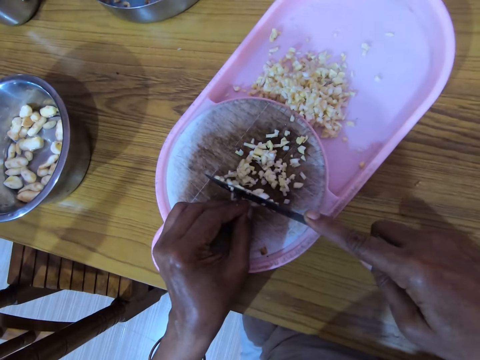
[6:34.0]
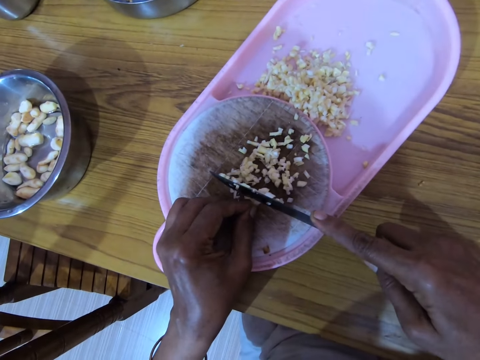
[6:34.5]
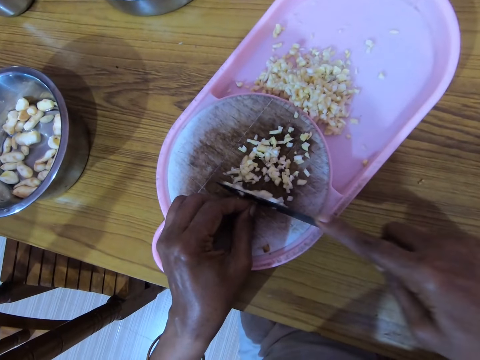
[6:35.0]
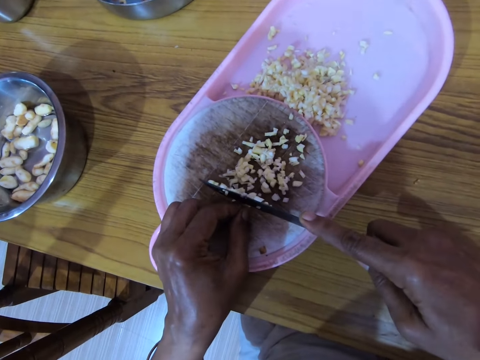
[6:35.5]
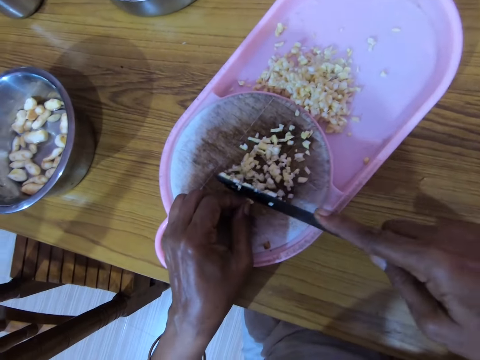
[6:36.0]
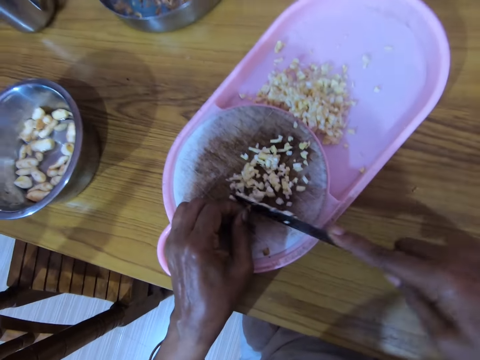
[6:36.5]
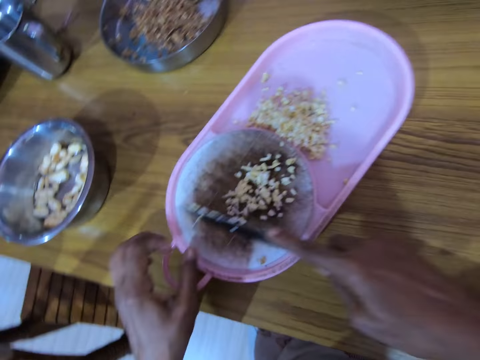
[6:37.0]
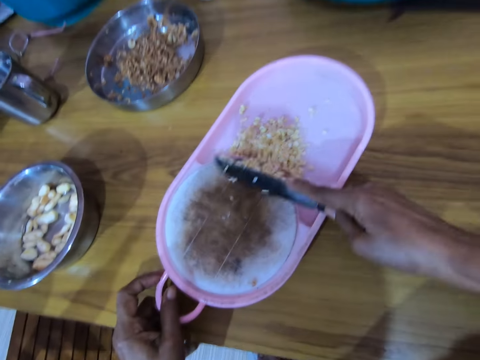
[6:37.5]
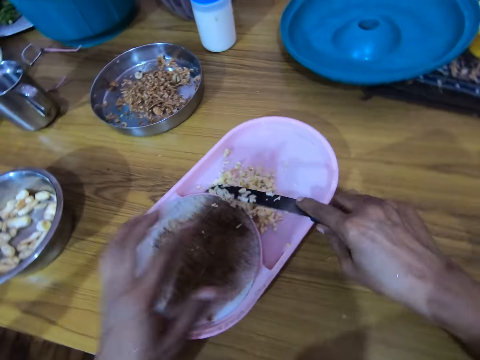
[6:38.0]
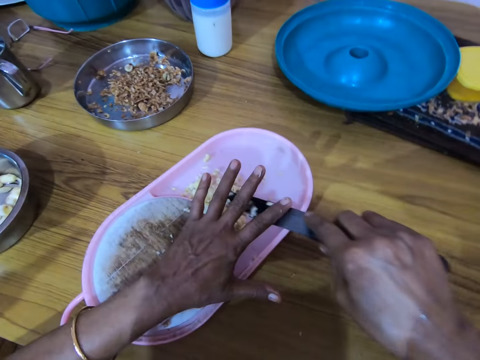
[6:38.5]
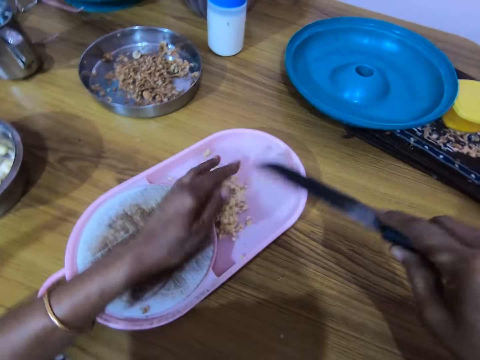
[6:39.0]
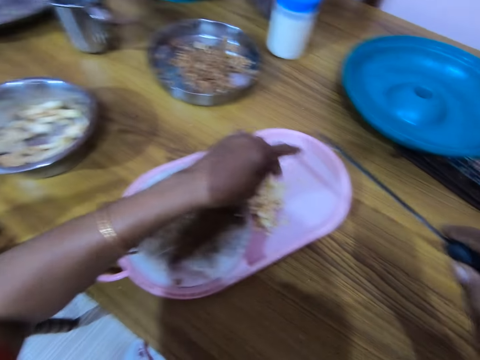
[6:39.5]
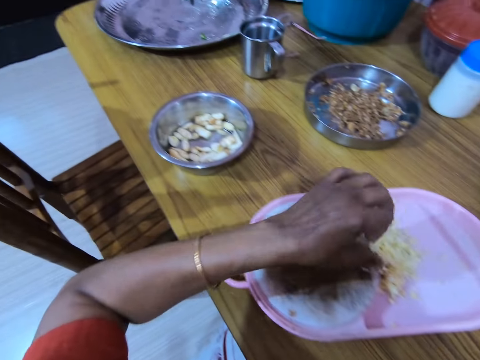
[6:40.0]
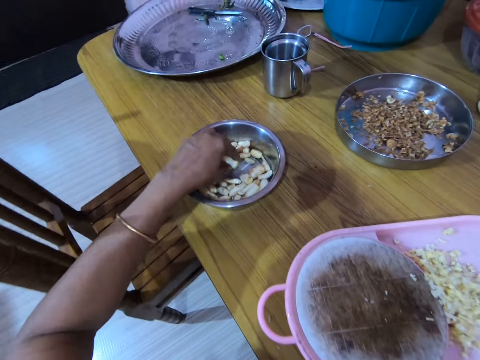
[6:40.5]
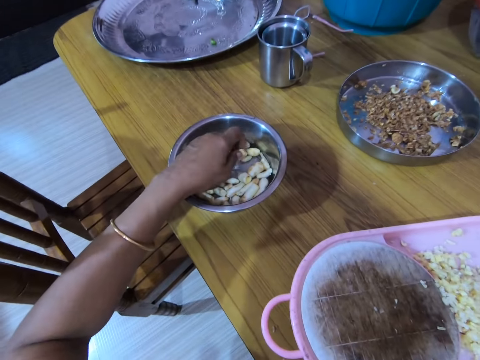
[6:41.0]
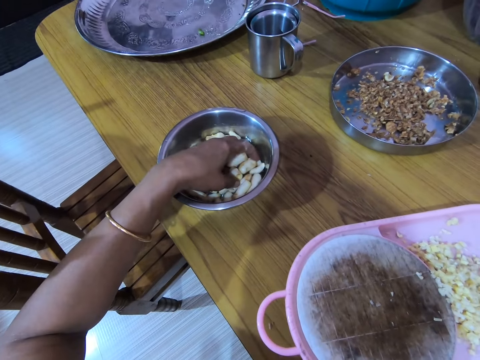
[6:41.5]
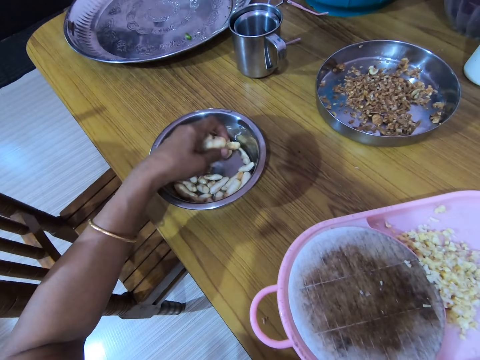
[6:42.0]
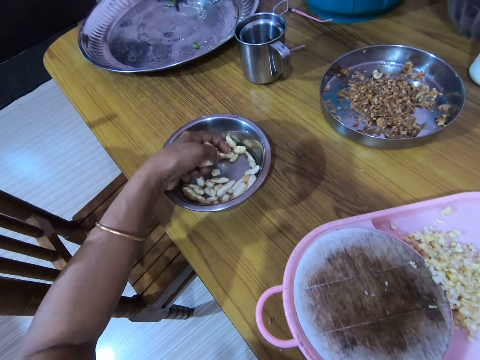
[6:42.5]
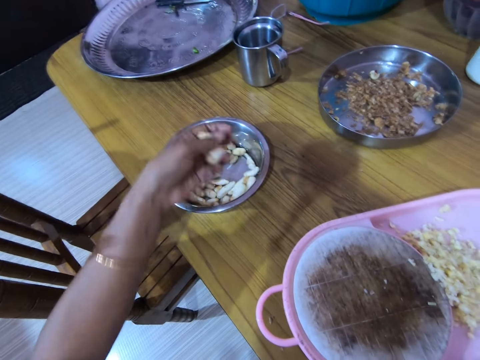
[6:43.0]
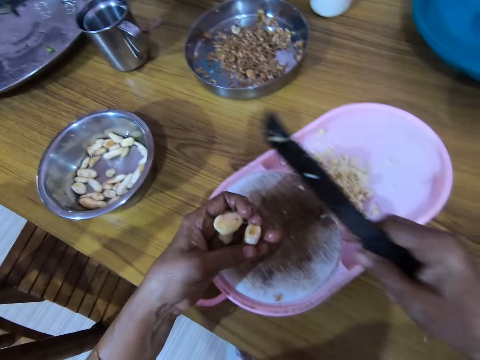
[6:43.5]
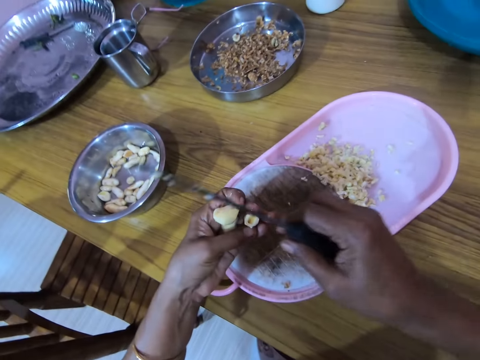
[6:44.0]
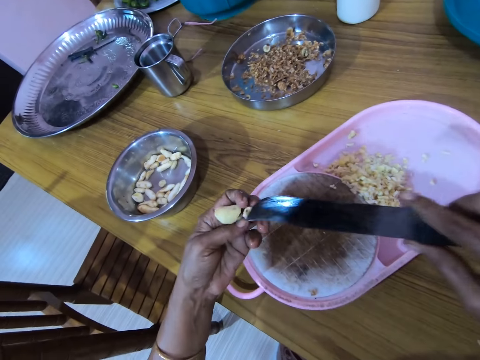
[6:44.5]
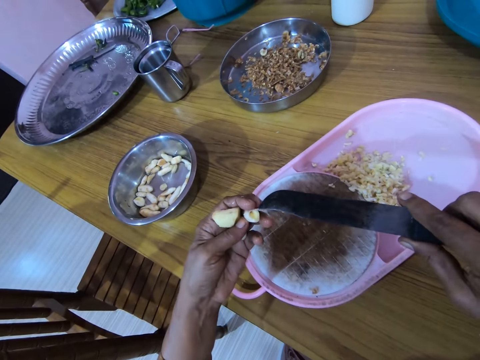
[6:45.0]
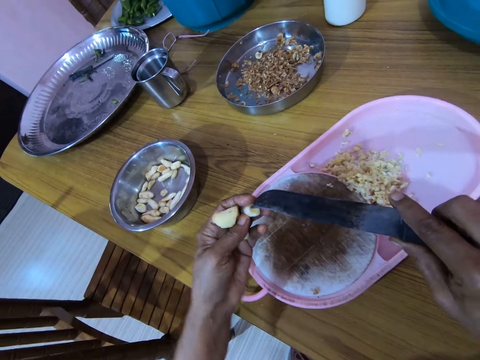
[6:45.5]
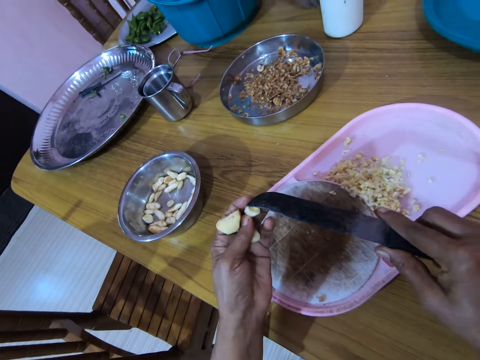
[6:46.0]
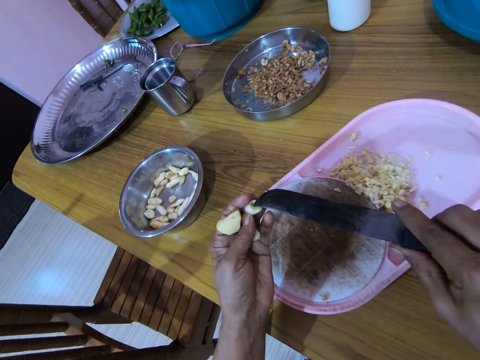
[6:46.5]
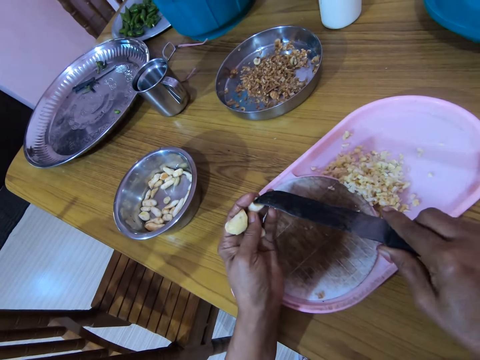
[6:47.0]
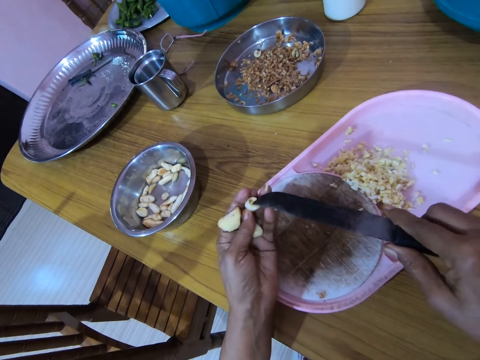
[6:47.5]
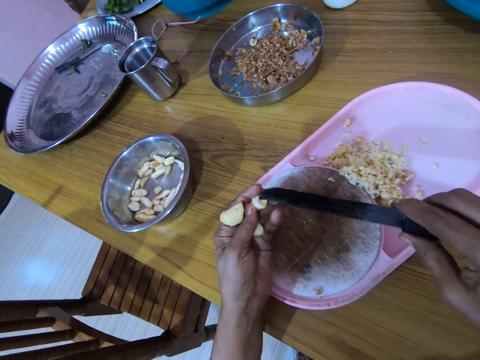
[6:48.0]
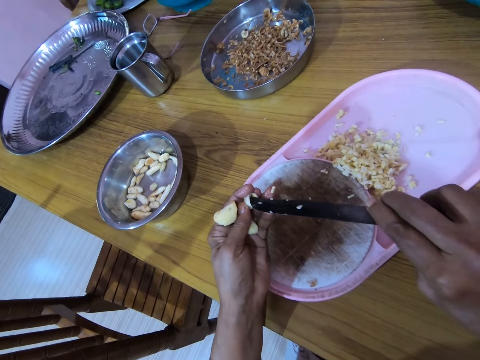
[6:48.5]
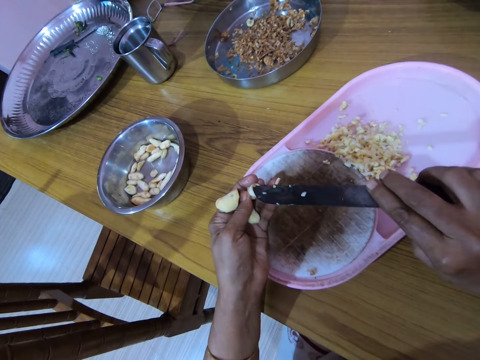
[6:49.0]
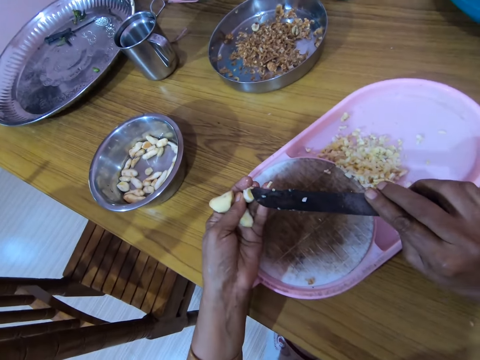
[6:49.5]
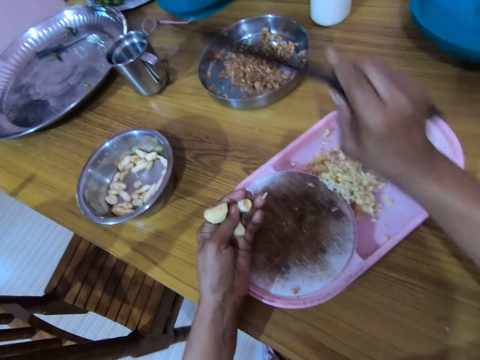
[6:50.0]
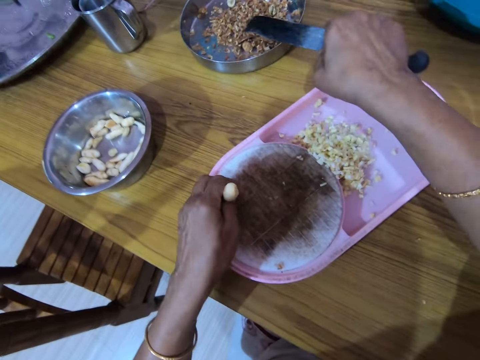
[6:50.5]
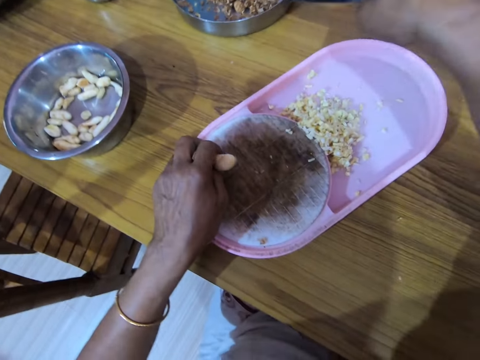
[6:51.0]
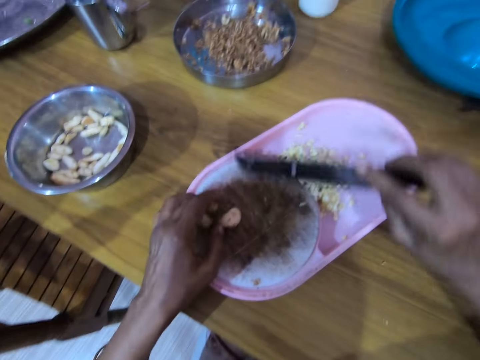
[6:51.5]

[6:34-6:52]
The camera wearer wipes a chopping board with a knife. He removes nuts from the board with the knife with his right hand. He wipes the knife with his left hand. He rubs fingers and shakes his left fingers. He picks up a nut or ginger from the plate with his left hand. He stares at the ginger. He peels the ginger. He removes the dirt from the nut with the knife with his right hand. He shakes the knife. He wipes the knife with a bowl. He places the gingers on the chopping board.

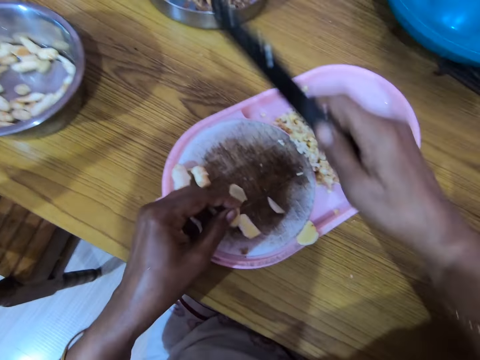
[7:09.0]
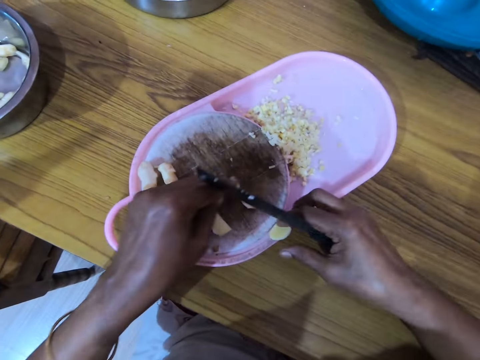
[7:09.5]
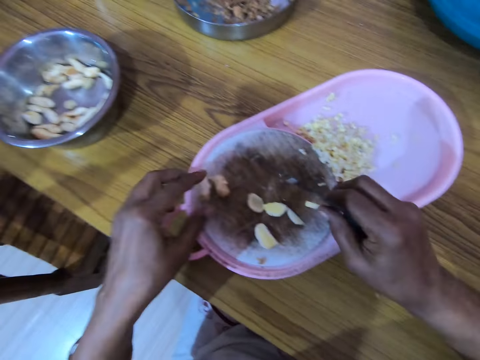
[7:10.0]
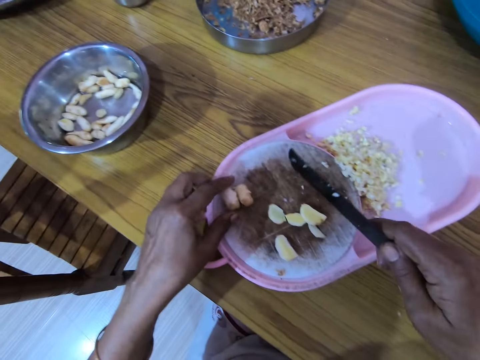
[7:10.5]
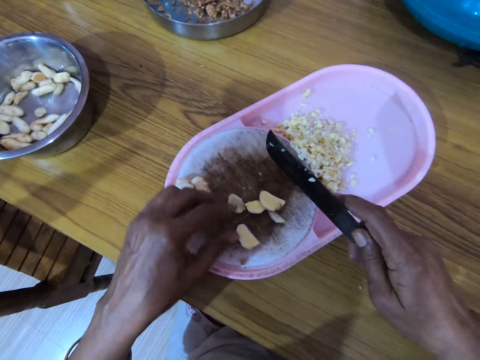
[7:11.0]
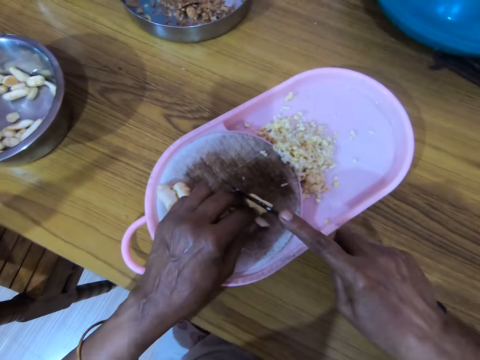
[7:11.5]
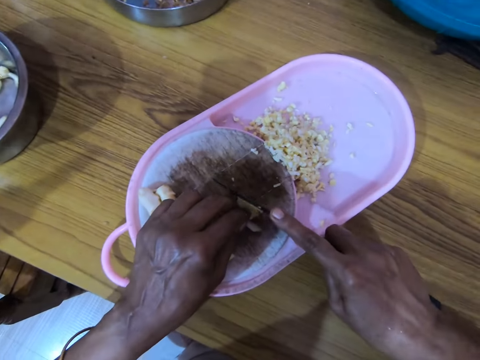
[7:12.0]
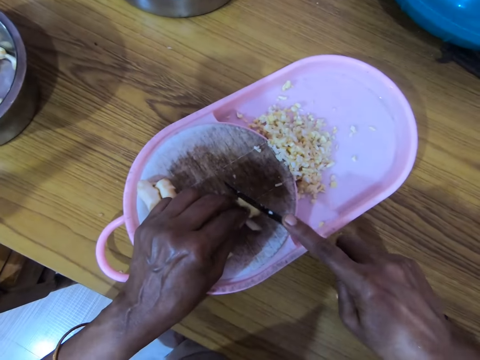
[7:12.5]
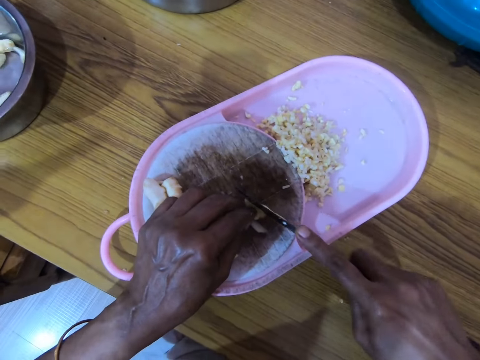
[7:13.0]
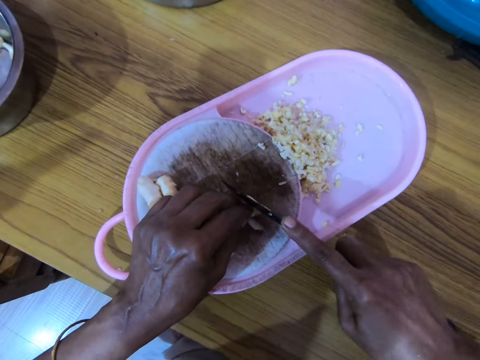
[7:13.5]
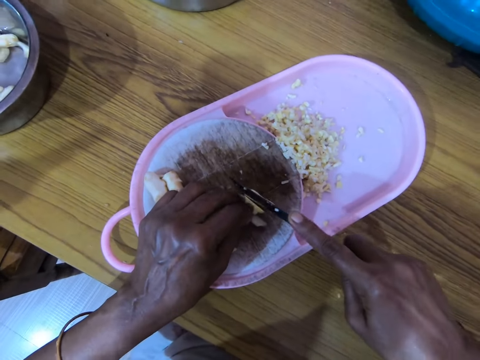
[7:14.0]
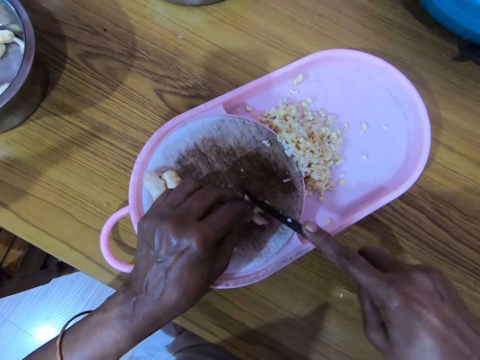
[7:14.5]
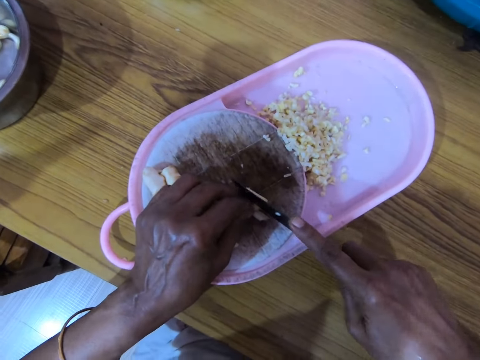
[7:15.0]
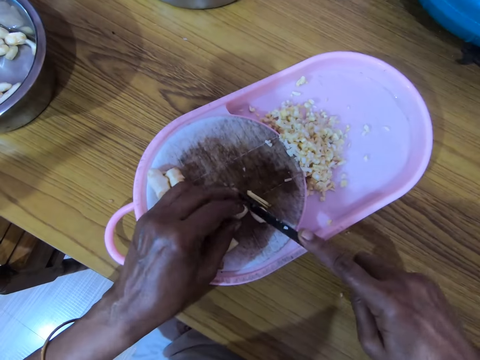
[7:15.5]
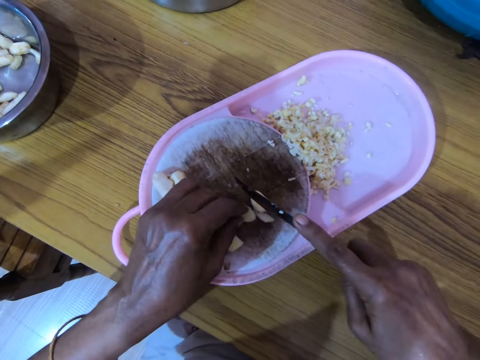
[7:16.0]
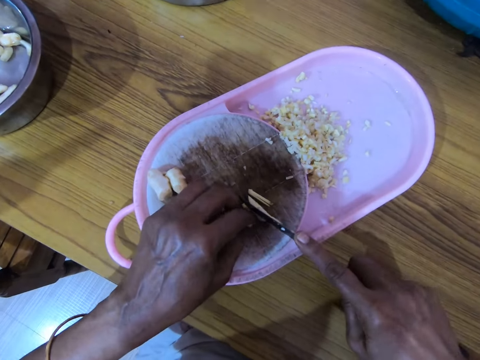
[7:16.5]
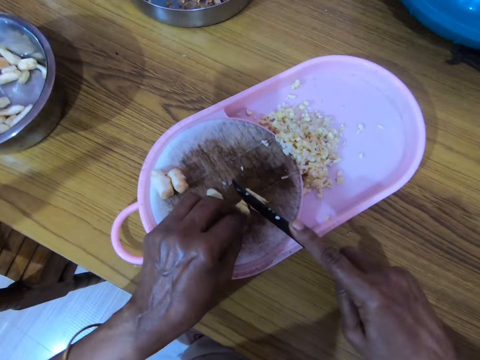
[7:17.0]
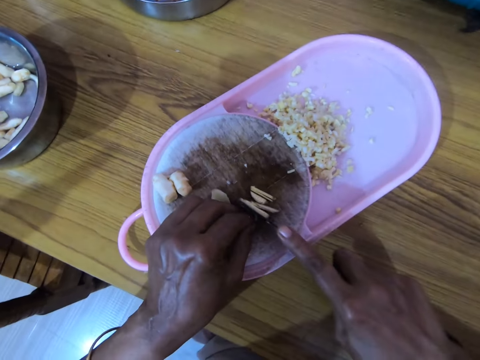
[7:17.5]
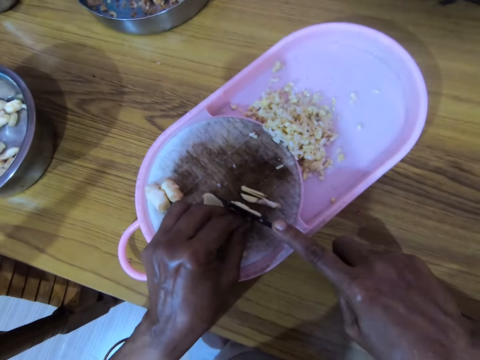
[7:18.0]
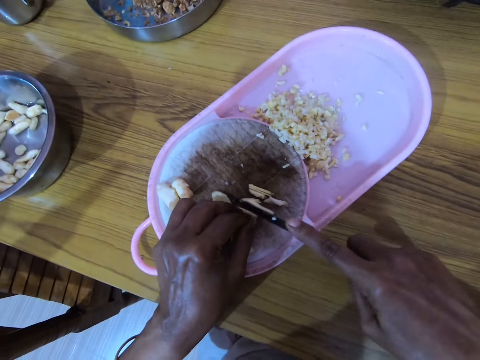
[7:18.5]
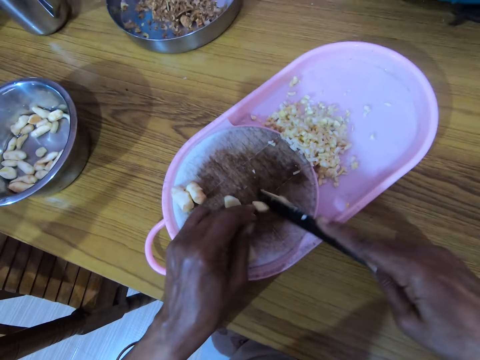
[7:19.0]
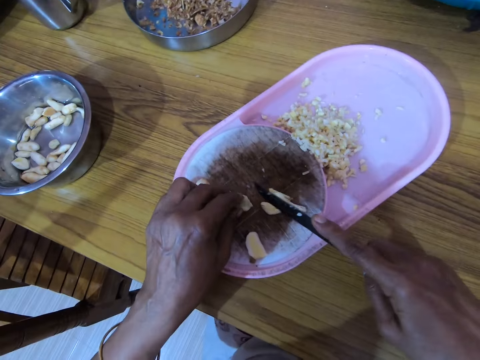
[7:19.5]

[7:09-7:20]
The camera wearer puts the cut nut or ginger on the basin with his right hand. He places the ginger on a chopping board. He picks up the ginger. He puts down the nuts on the board with his left hand. He touches the ginger. He holds the ginger. He cuts the nut with a knife with his right hand. He rotates the ginger. He chops the ginger. He holds the ginger.
